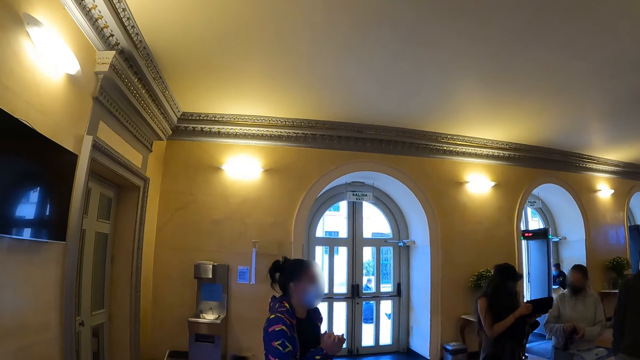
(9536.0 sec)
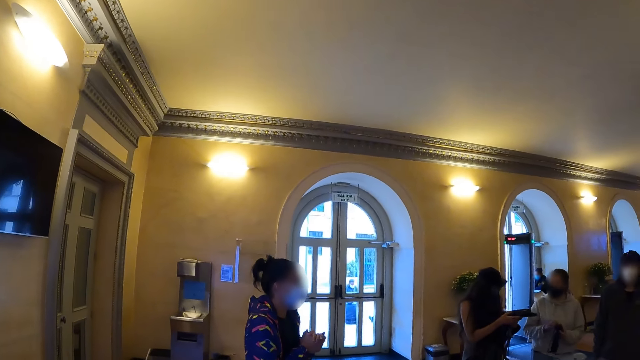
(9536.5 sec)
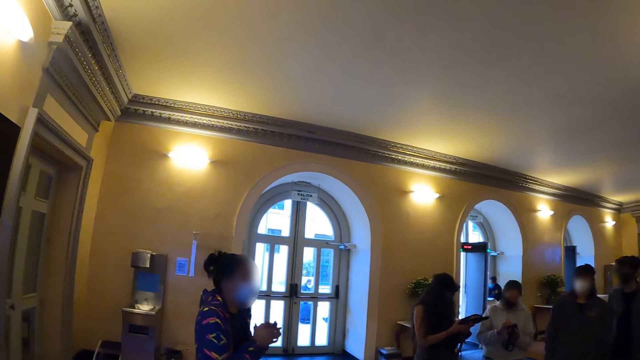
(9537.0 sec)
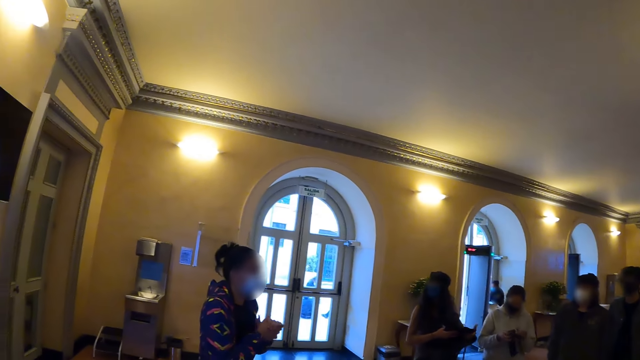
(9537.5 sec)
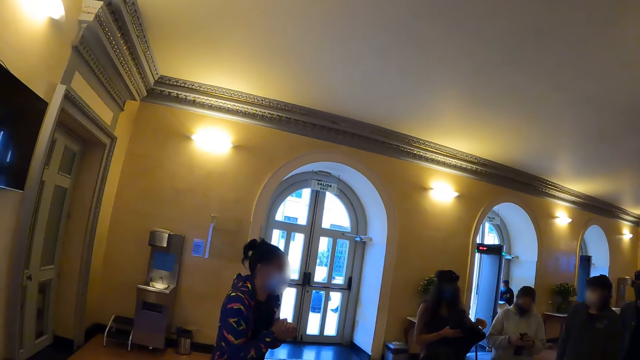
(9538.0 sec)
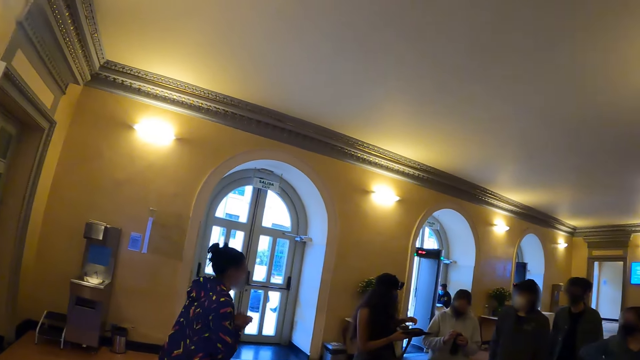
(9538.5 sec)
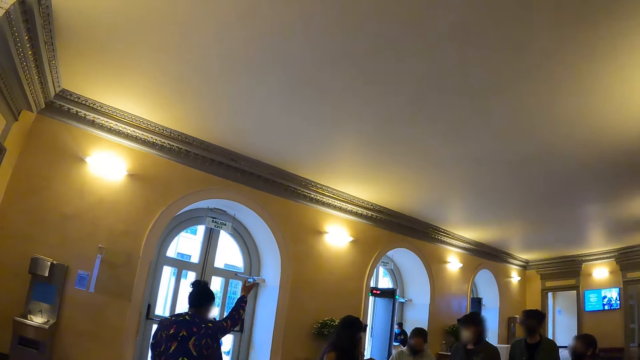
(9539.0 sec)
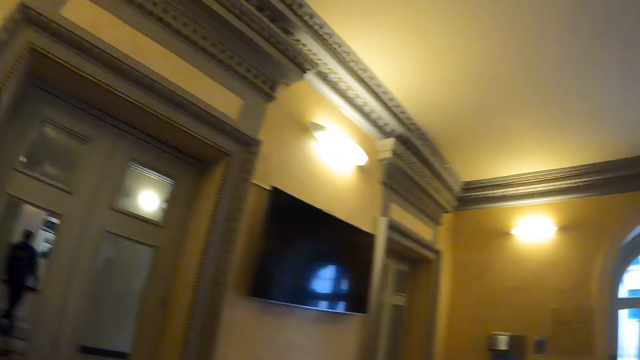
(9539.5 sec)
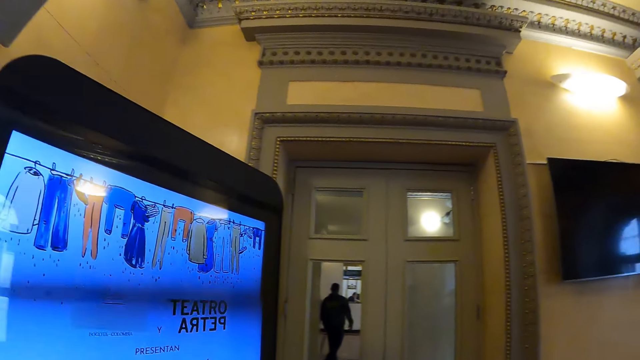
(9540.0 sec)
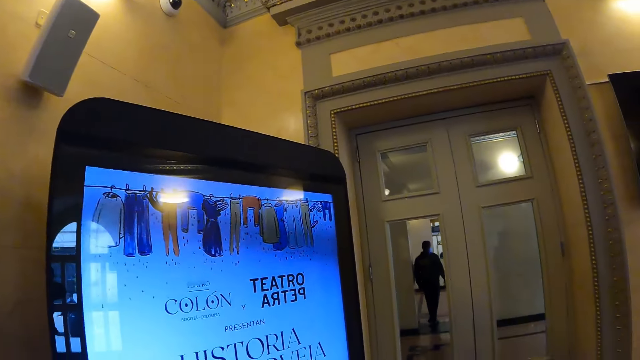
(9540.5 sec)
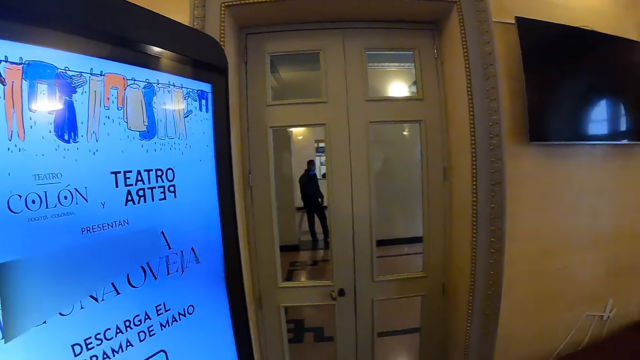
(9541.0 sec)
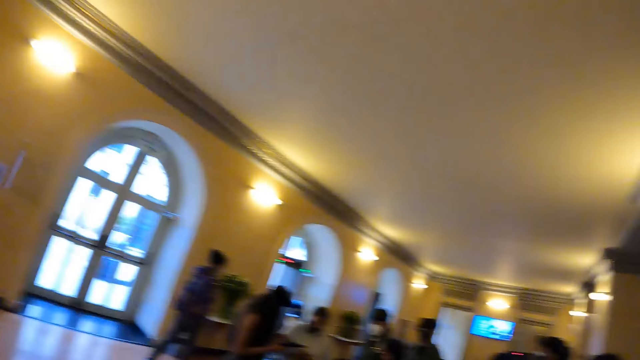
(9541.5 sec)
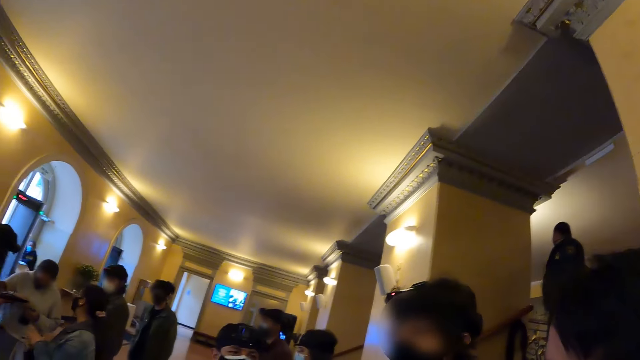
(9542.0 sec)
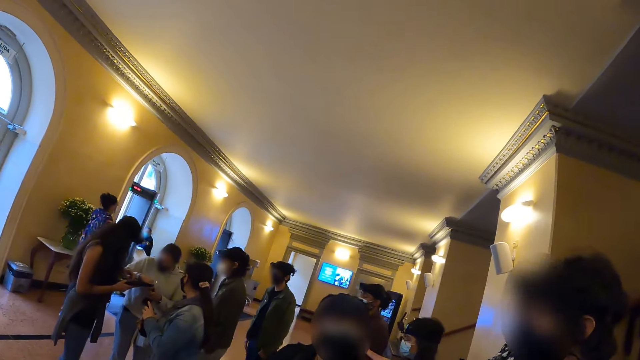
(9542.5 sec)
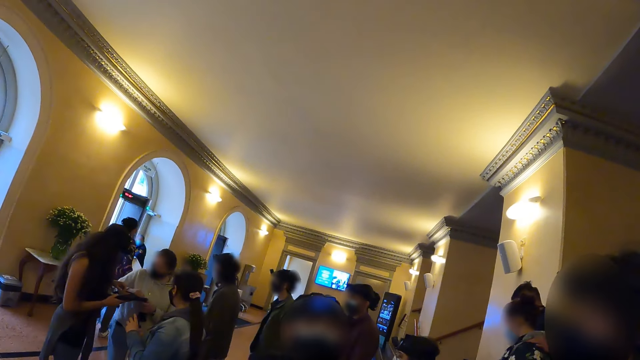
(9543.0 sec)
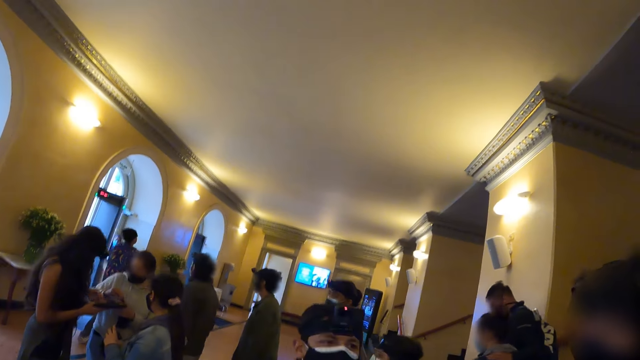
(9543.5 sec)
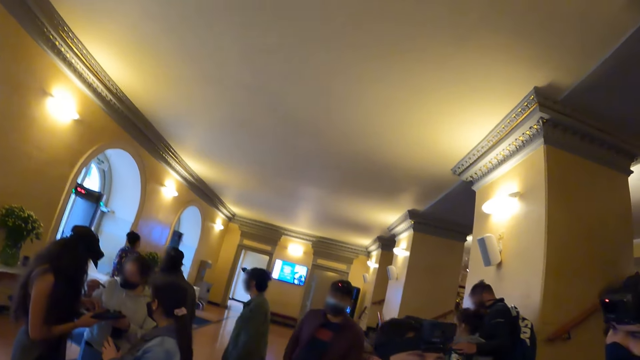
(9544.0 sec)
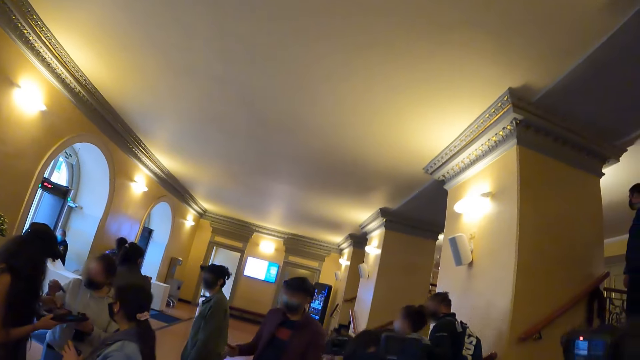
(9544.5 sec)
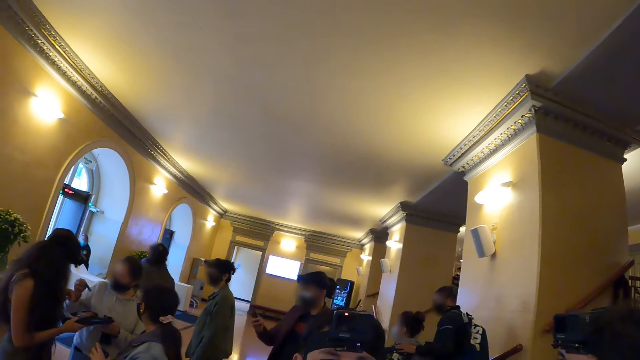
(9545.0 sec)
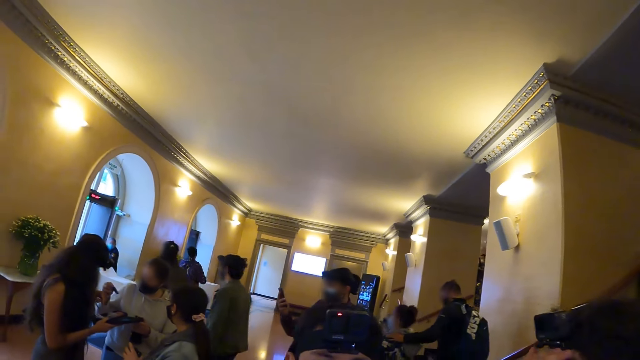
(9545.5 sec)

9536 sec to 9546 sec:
A man walks around the hall. The camera wearer looks at the screen. They look around the hall. A woman converses with another woman.

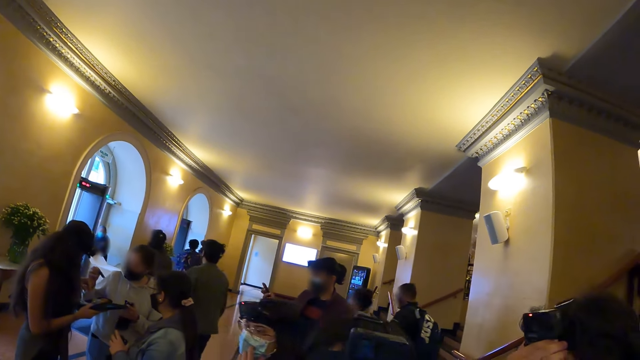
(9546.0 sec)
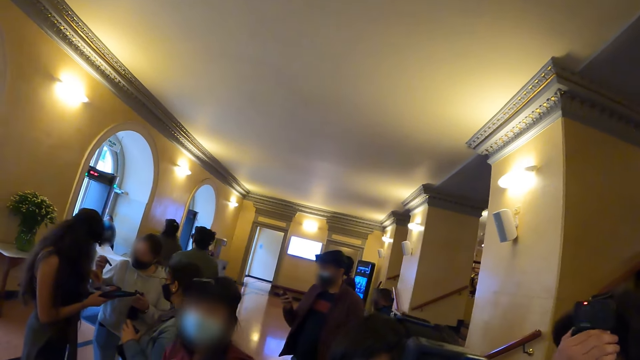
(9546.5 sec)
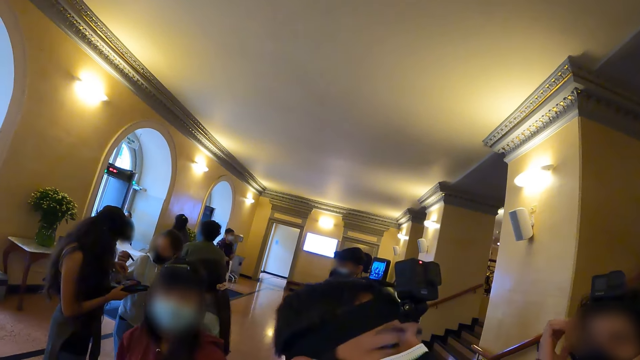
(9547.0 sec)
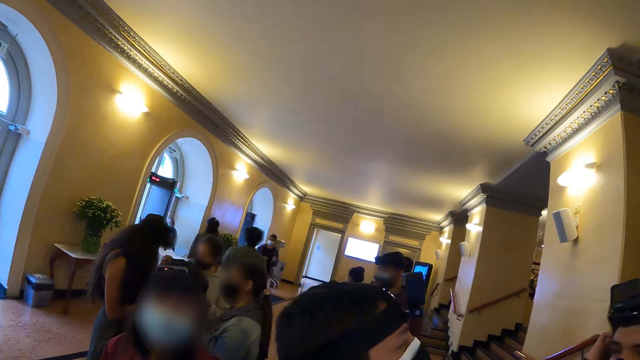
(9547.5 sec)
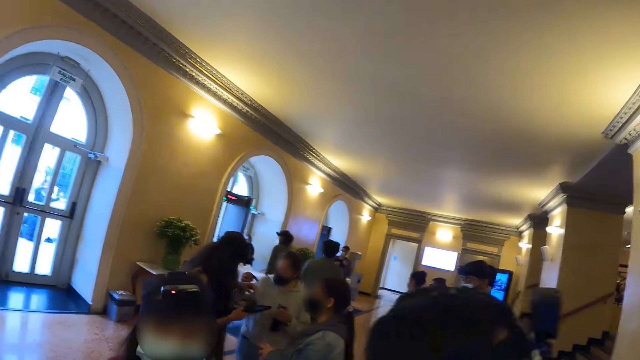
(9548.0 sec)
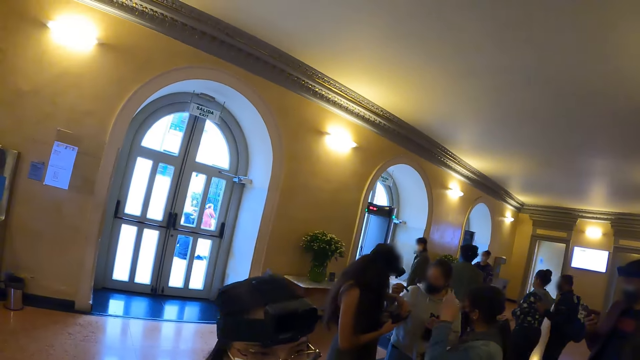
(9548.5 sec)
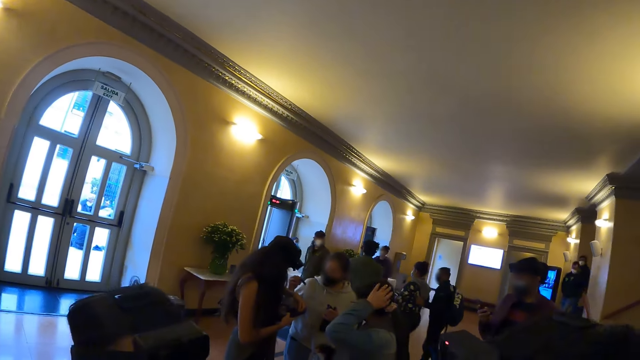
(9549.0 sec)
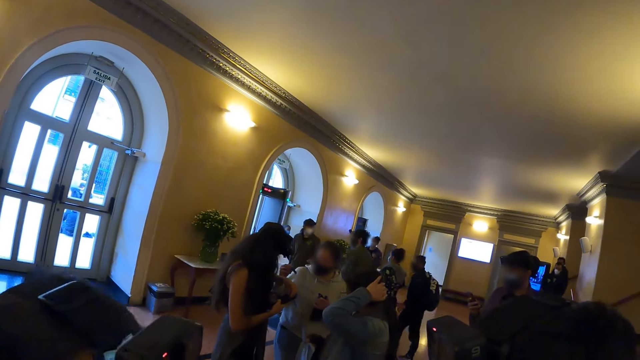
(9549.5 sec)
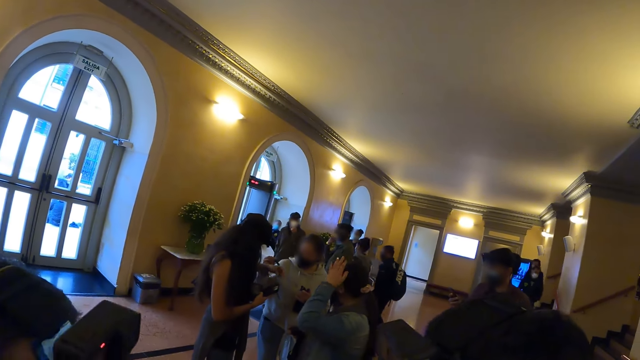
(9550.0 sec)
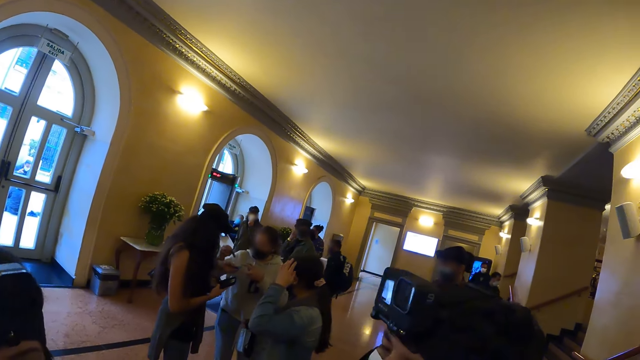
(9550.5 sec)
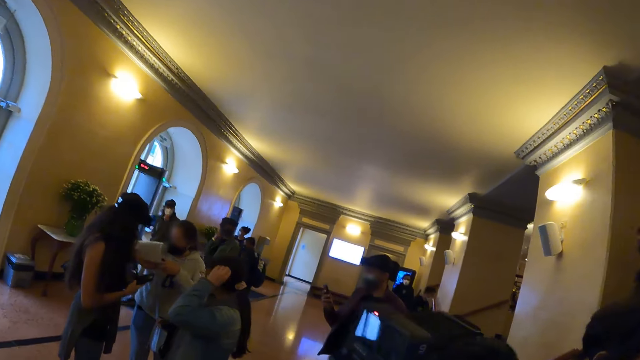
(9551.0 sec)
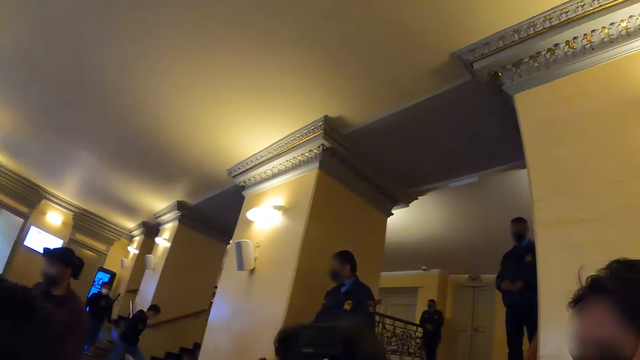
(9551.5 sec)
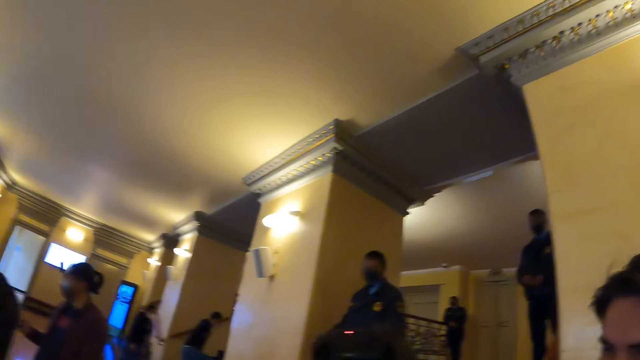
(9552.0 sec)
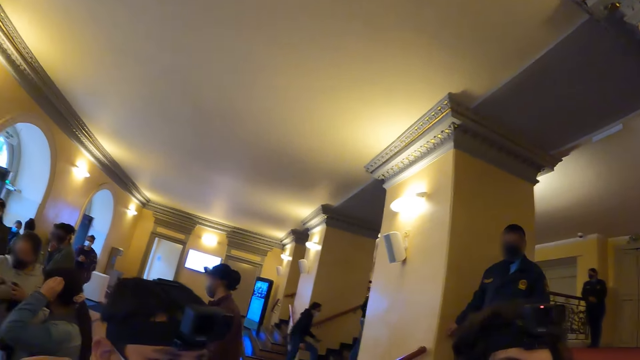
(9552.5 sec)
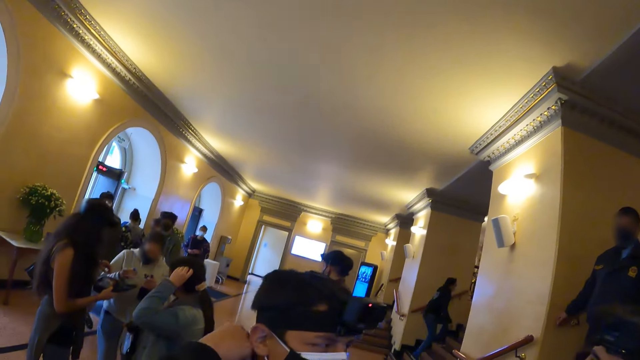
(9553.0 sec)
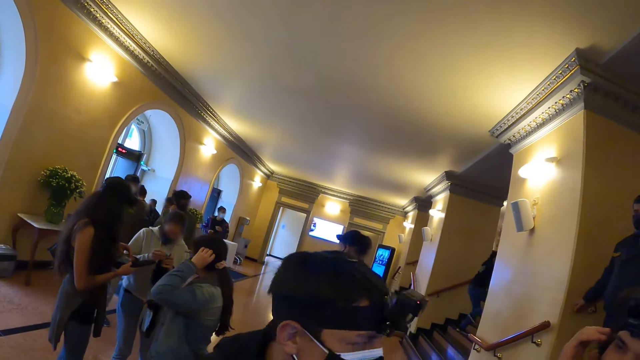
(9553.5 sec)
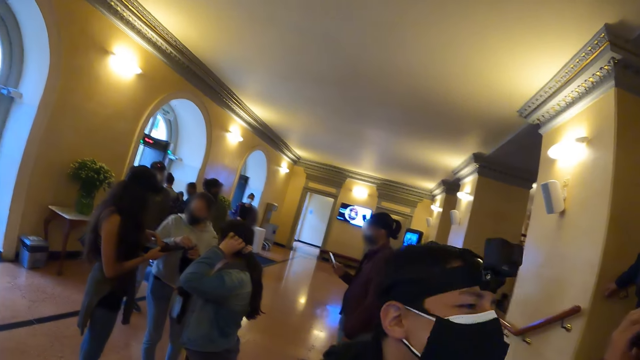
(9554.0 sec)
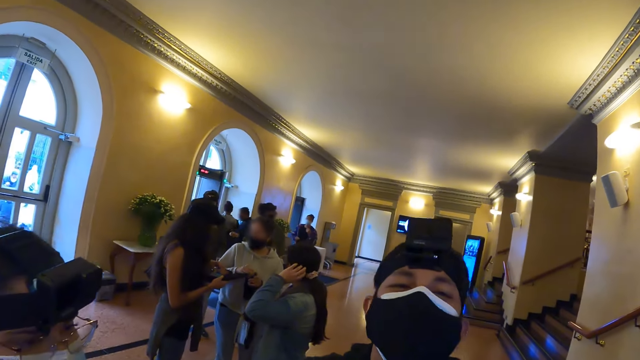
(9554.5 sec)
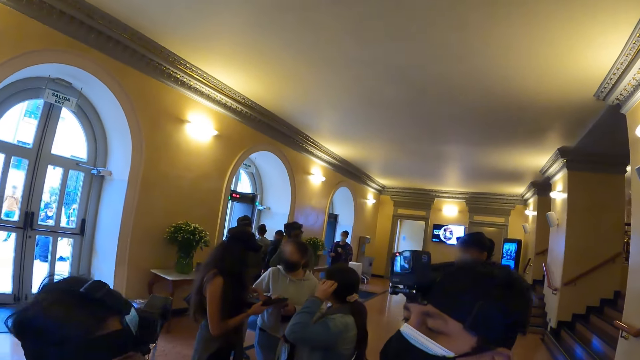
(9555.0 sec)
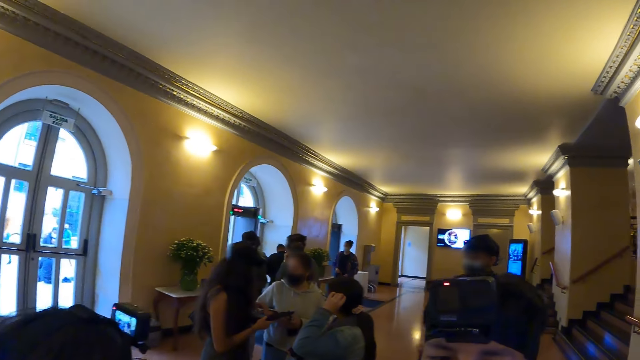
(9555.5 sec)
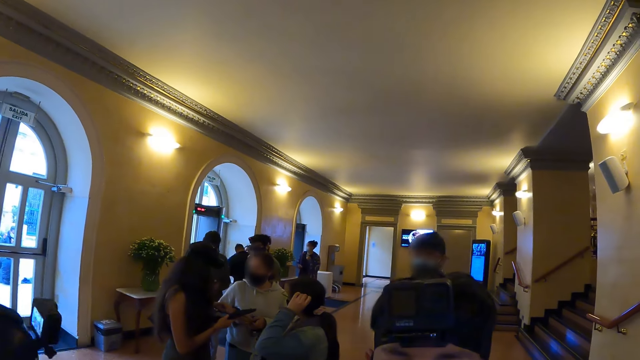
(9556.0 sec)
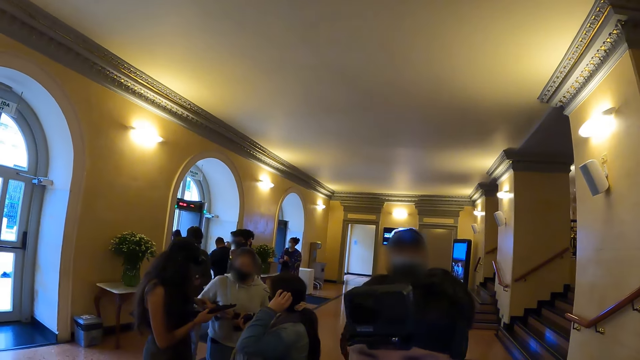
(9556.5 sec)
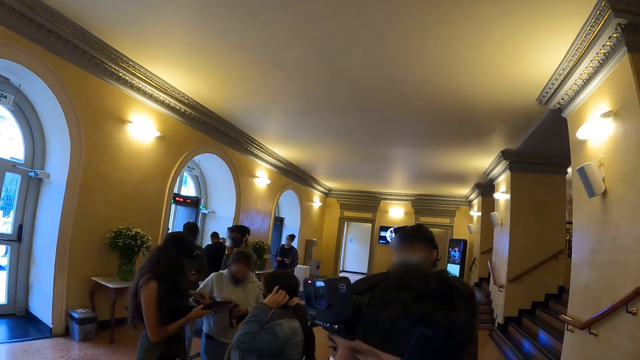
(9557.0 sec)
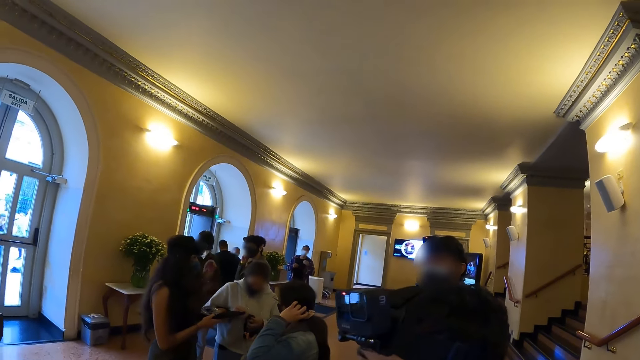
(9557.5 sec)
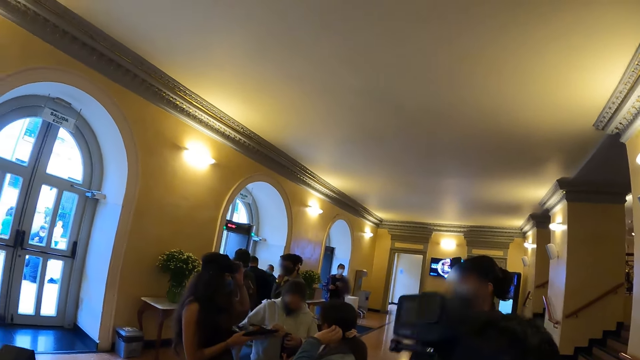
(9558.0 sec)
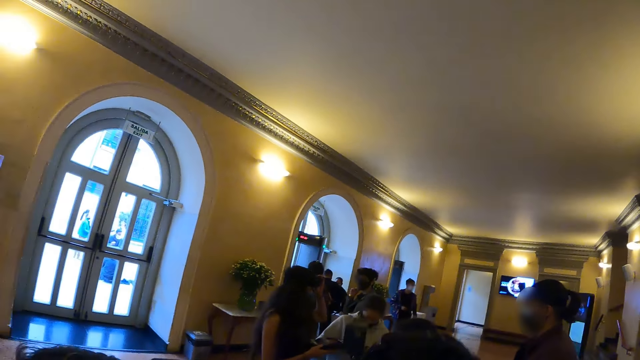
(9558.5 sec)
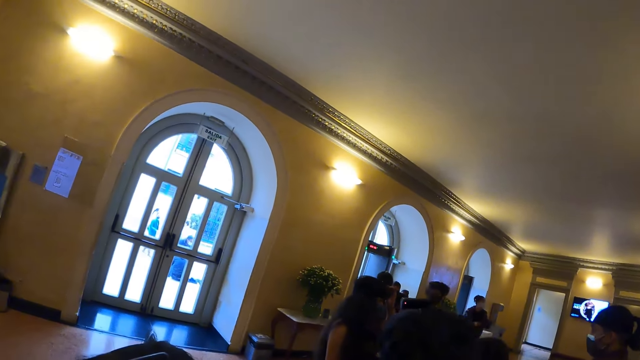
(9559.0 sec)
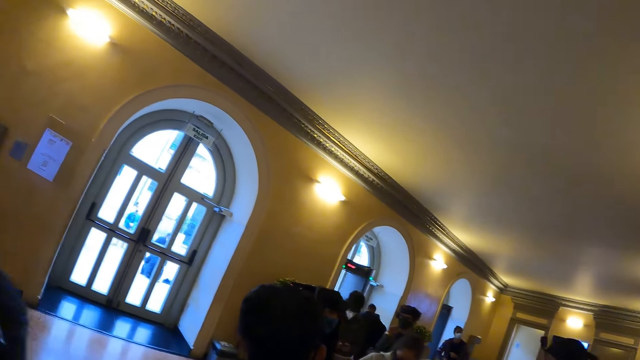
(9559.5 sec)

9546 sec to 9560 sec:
The camera wearer looks around. A man converses with colleagues. The camera wearer looks around. The man converses with colleagues. The camera wearer looks around. The man converses with colleagues. The camera wearer looks around. A woman lifts the left hand. She touches the camera. The camera wearer looks around.
